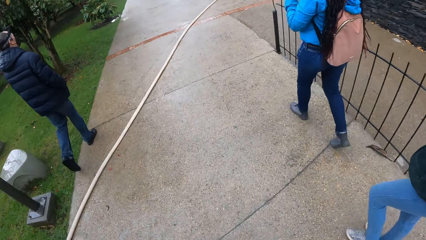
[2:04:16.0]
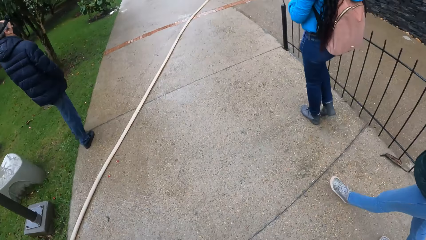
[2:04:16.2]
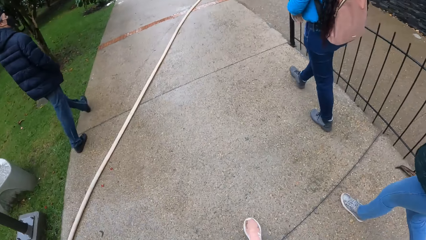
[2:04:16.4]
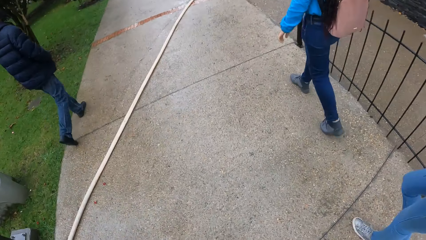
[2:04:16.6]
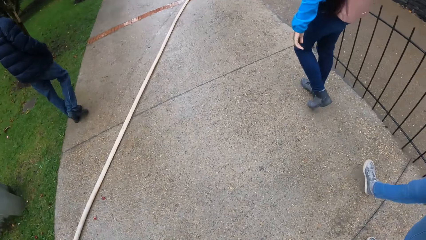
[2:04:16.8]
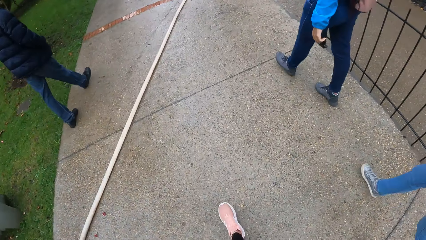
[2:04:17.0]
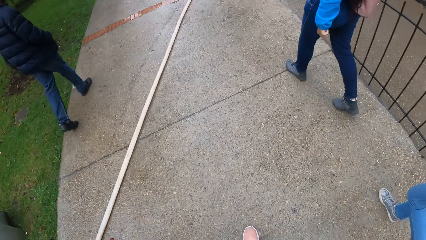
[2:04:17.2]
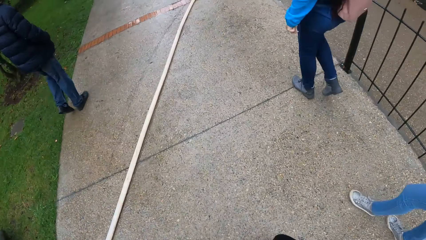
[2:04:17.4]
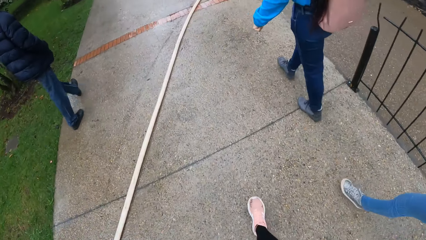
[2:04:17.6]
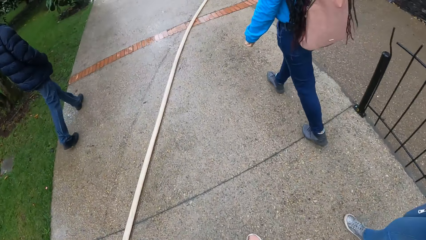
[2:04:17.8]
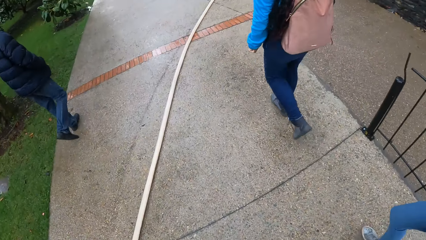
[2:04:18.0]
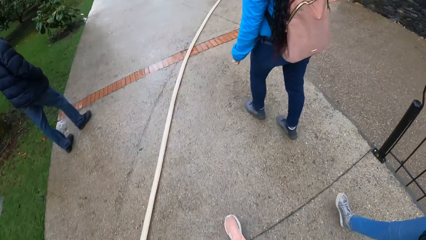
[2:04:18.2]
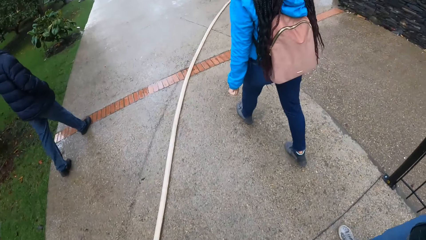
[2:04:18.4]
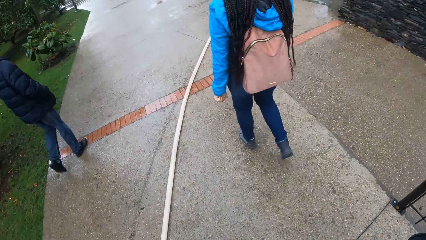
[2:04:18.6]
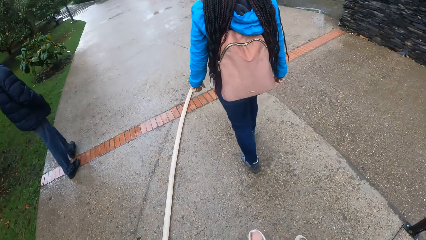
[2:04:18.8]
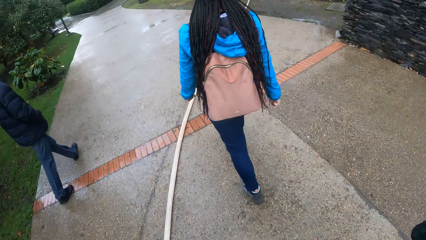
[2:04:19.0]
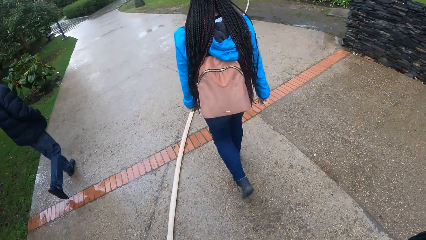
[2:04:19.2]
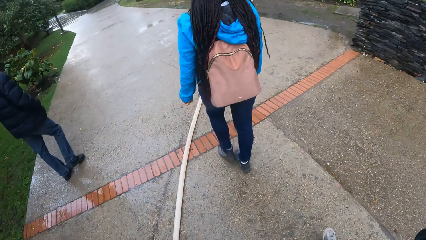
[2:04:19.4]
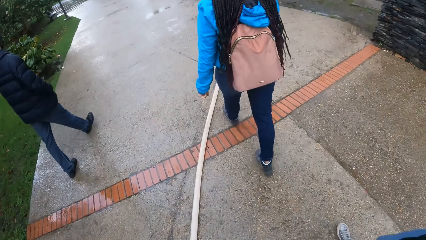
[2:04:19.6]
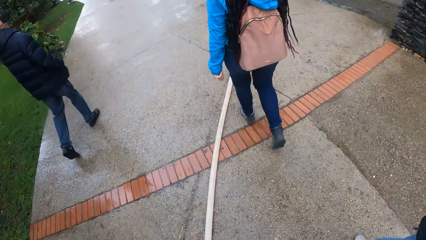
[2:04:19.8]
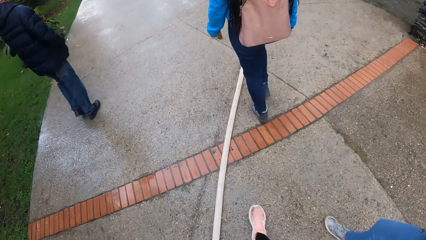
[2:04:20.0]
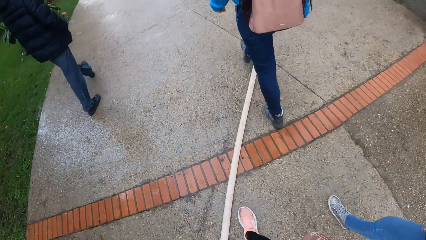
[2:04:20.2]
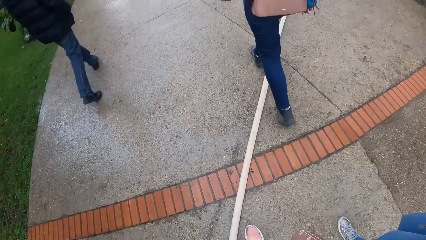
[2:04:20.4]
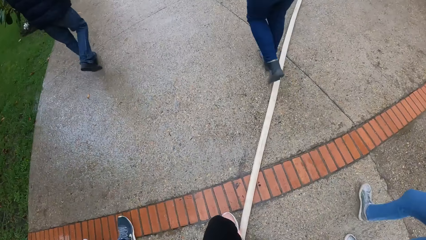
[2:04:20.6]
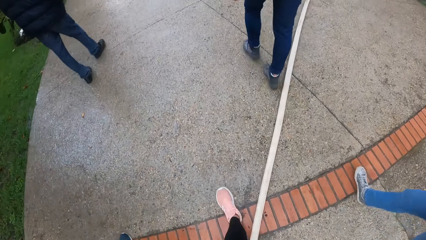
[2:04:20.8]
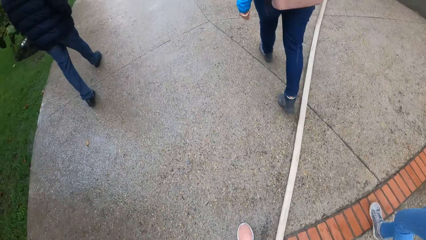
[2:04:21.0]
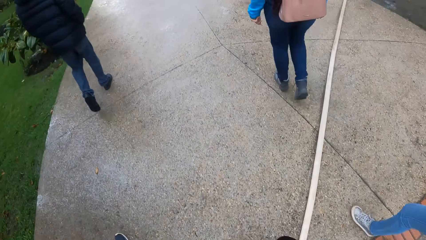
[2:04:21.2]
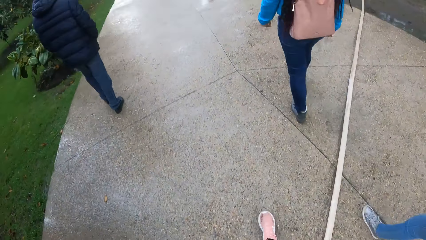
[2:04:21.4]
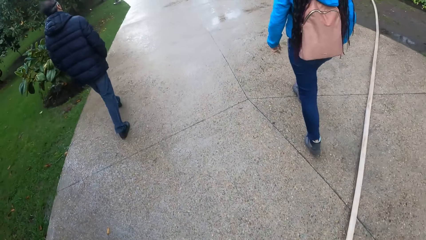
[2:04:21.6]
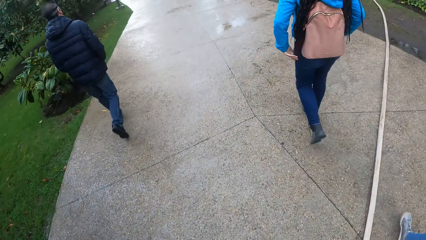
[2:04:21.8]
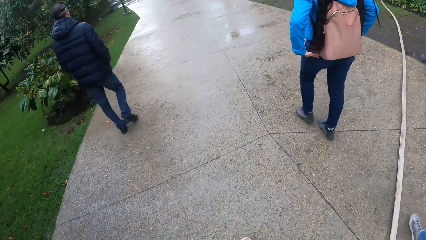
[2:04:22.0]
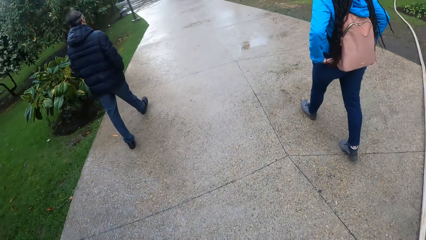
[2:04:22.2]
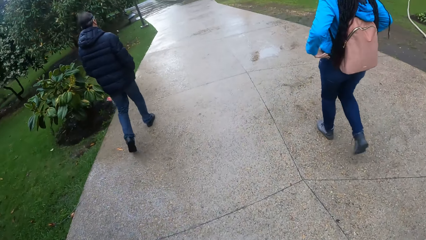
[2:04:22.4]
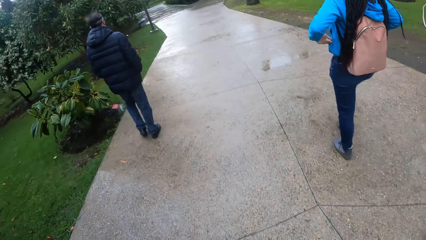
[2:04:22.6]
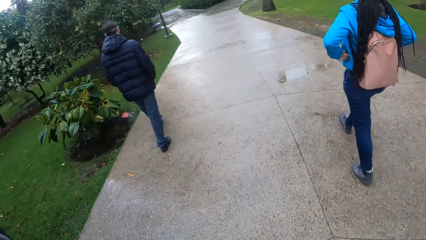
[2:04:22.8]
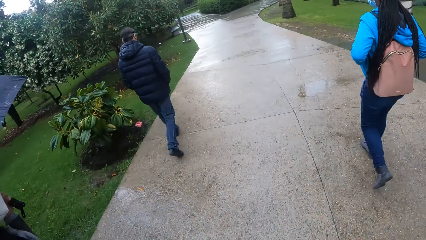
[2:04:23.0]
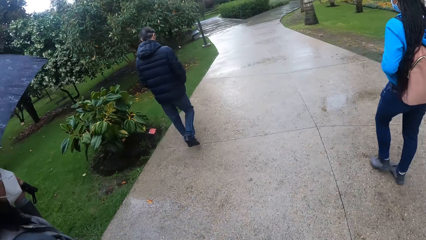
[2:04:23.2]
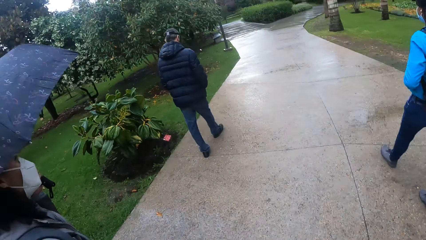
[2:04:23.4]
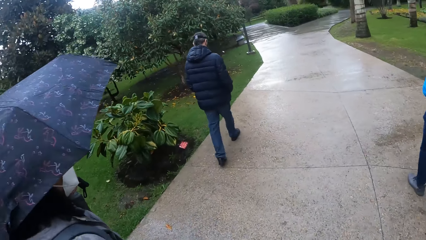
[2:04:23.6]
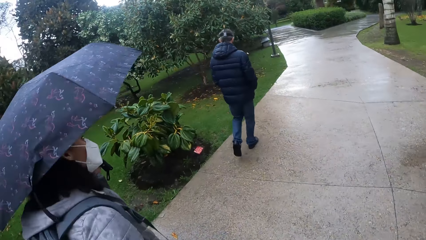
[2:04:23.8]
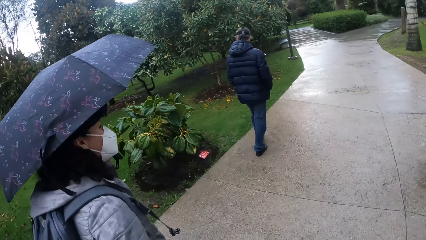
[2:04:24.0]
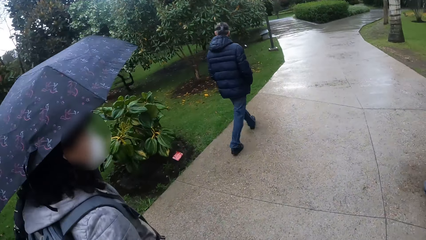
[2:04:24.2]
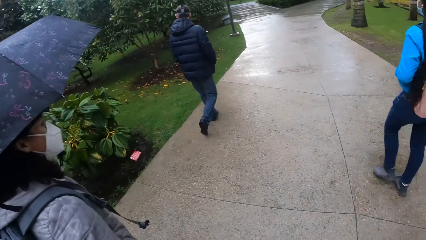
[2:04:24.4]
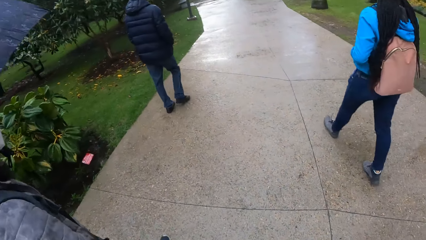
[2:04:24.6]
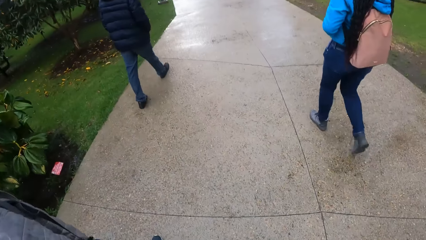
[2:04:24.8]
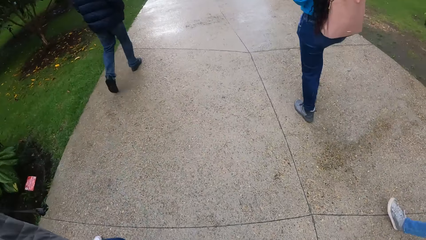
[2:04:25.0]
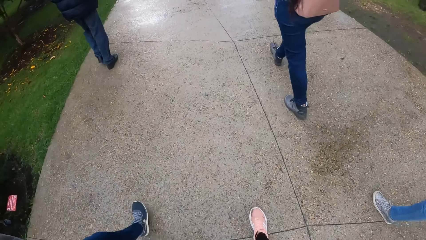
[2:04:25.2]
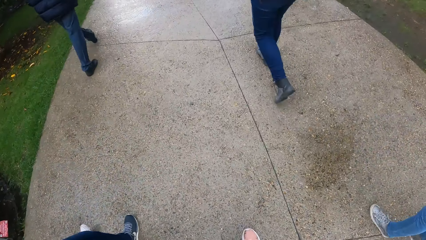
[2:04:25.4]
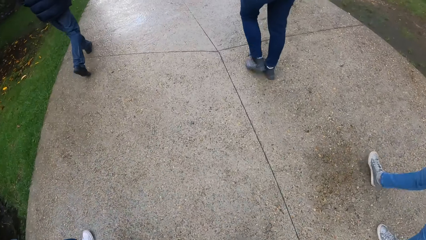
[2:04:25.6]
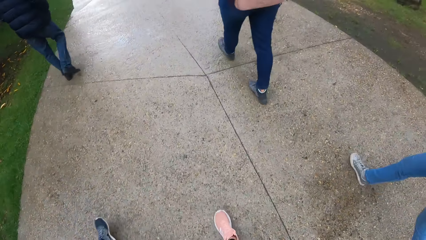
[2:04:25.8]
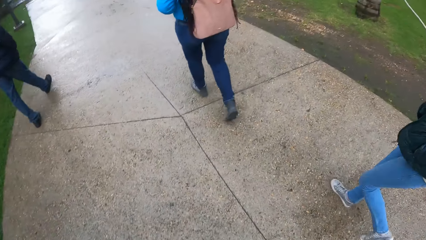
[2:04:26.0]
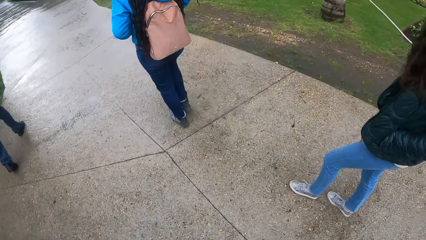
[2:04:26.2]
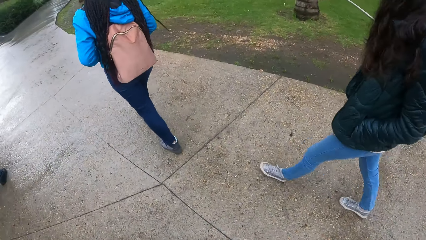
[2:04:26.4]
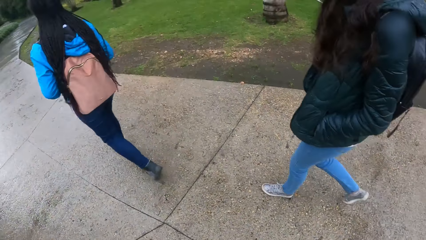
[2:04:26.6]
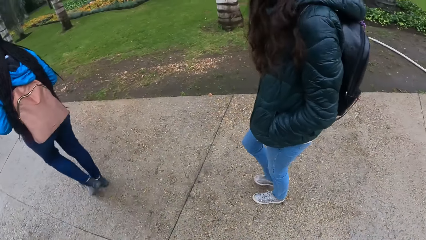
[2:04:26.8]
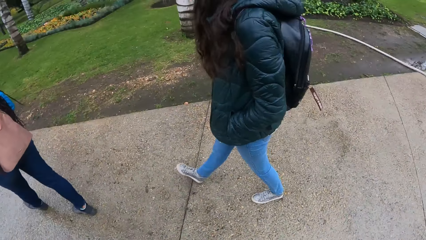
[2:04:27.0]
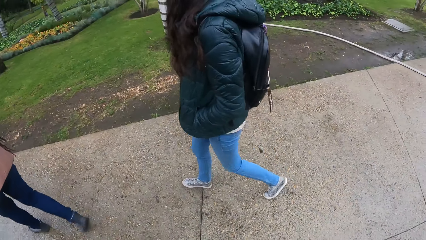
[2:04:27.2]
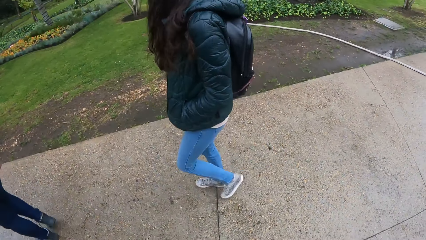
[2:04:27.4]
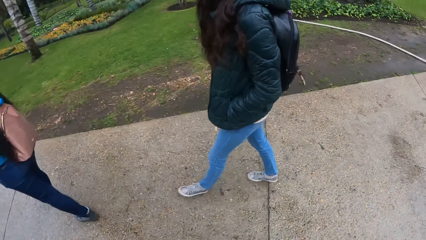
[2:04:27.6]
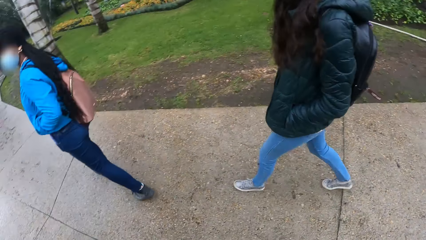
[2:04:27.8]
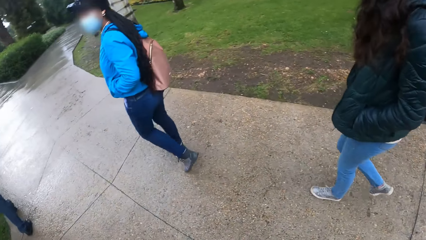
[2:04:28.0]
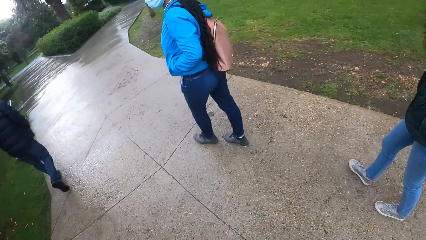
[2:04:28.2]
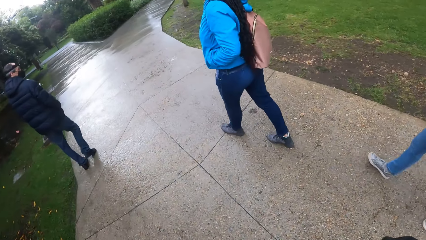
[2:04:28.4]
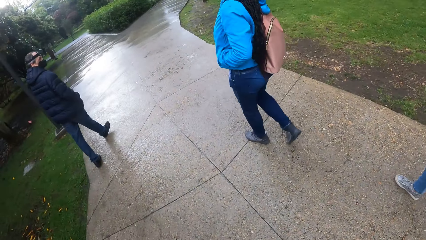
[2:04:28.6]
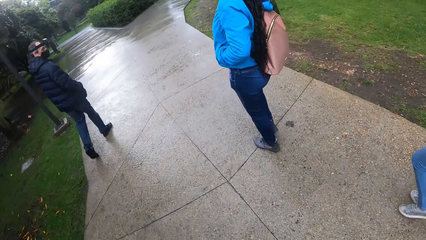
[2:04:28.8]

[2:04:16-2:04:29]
The woman puts her left hand into a pocket of her hoodie. The camera wearer follows the woman and two other people on the pathway.

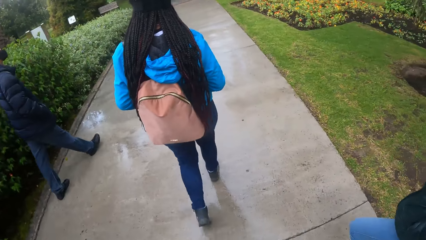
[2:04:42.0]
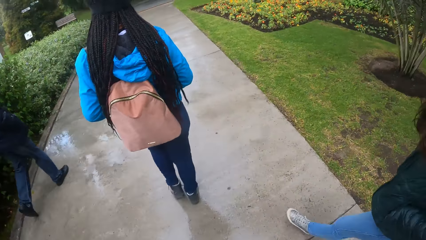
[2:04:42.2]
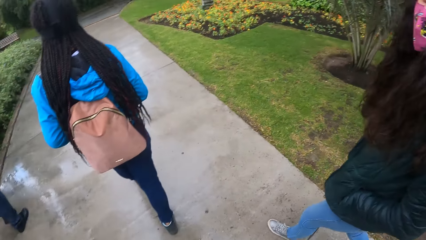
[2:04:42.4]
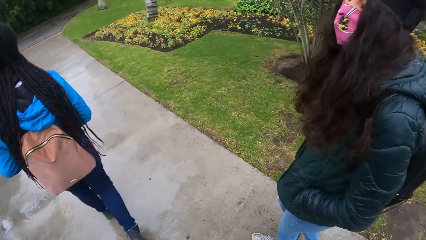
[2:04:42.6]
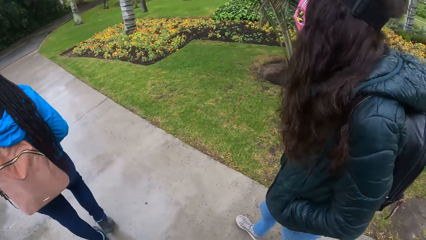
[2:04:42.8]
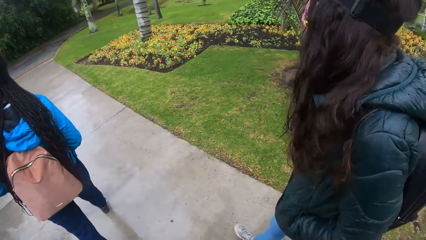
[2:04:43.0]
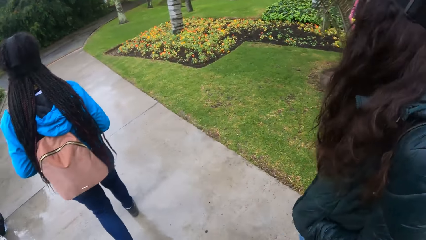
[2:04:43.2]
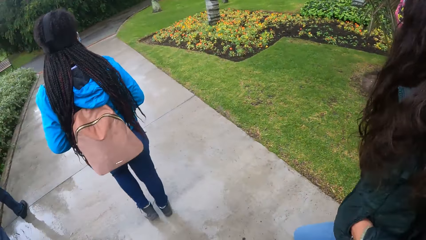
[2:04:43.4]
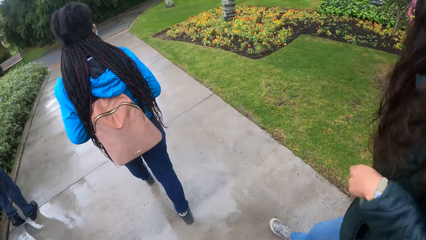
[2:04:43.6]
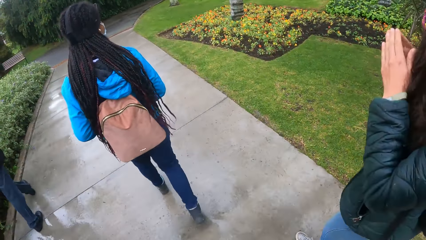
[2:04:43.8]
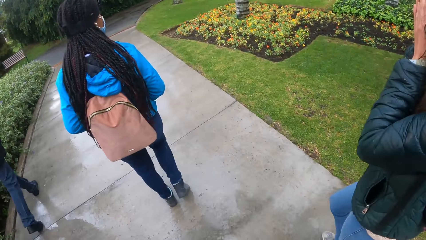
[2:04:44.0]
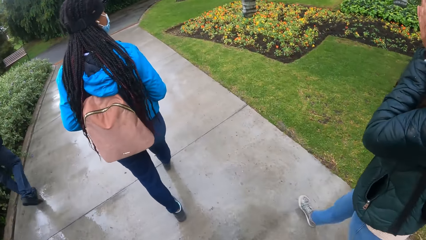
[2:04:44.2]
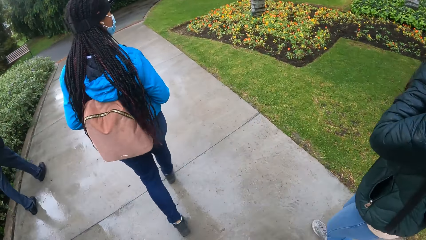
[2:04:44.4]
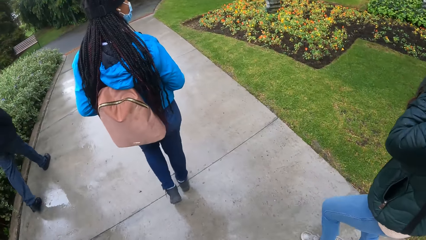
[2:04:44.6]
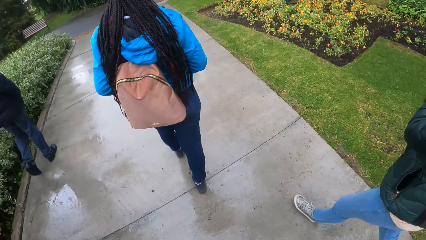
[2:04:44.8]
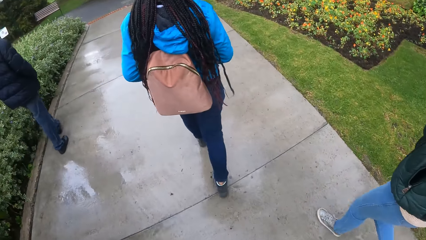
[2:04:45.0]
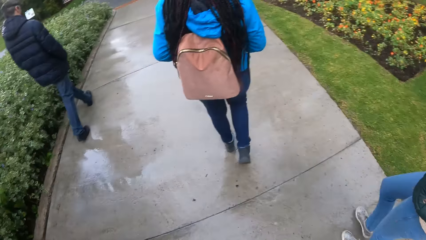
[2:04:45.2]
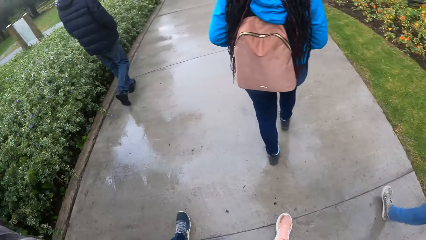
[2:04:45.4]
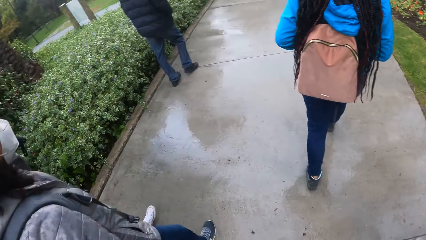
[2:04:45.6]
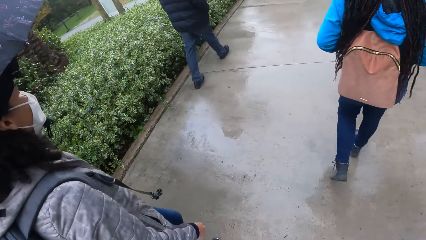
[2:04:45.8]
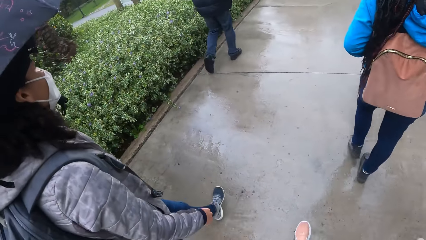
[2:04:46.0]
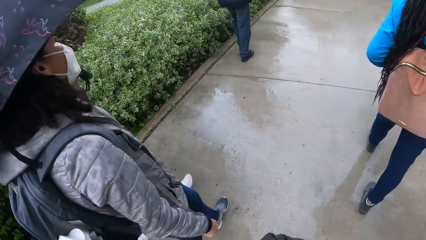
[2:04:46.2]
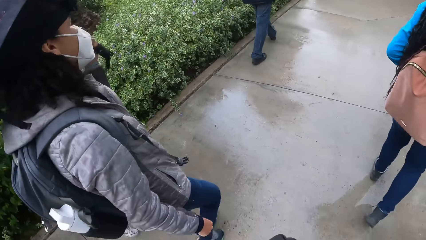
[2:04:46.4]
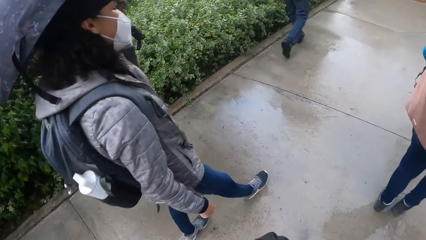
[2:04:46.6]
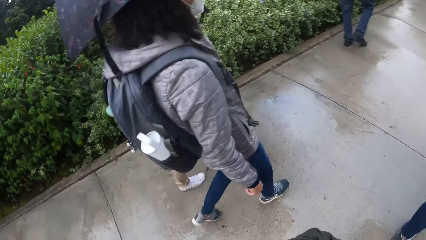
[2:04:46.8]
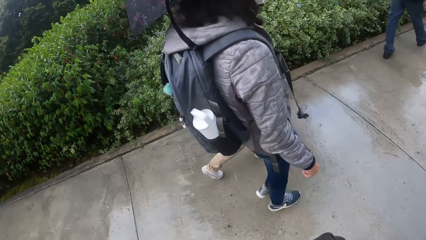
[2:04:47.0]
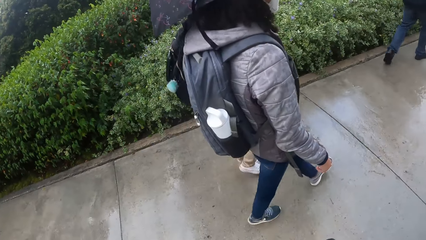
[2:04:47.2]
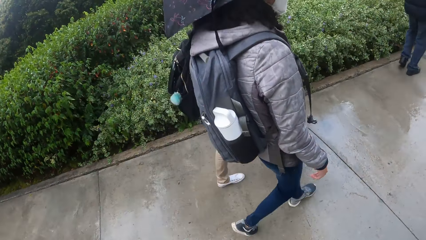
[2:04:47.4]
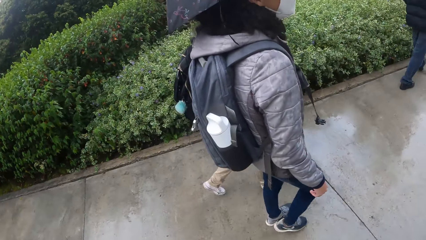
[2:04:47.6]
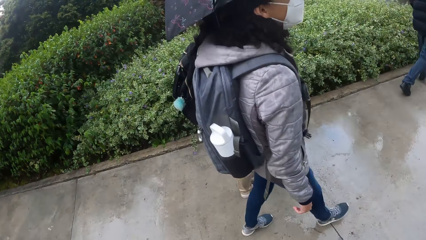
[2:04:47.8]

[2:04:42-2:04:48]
A woman touches her face with both hands.
